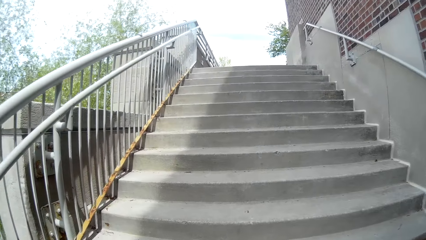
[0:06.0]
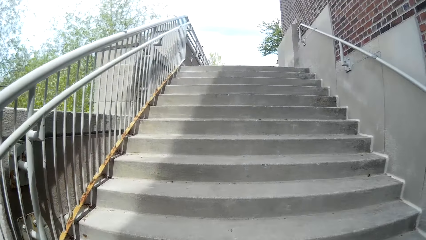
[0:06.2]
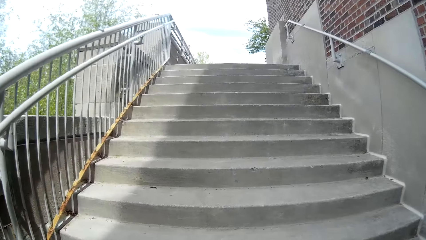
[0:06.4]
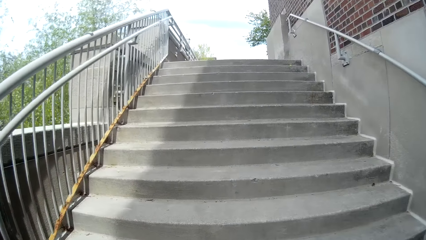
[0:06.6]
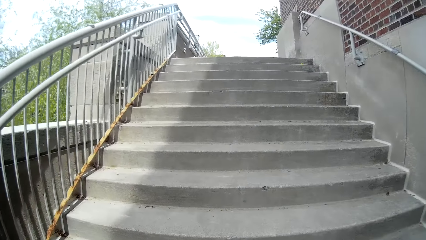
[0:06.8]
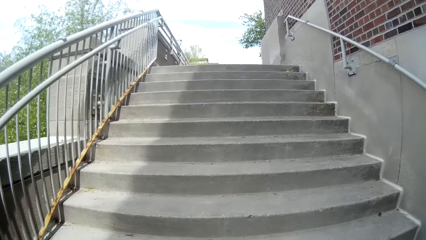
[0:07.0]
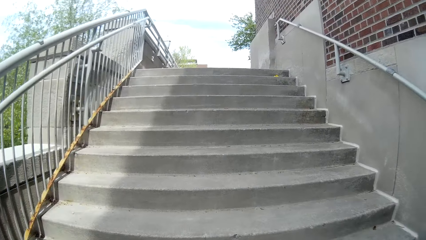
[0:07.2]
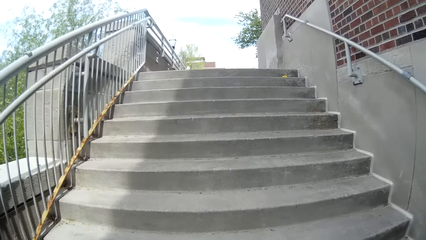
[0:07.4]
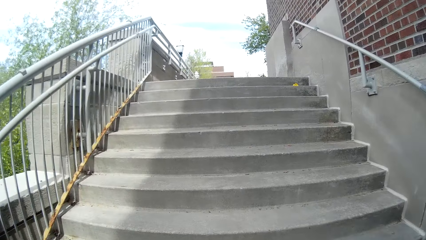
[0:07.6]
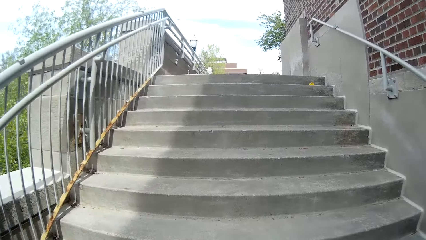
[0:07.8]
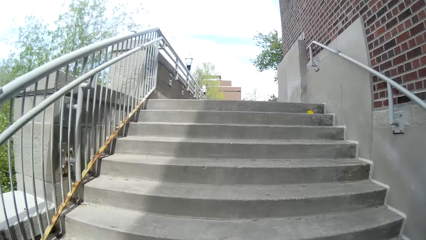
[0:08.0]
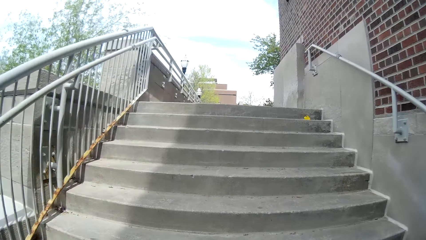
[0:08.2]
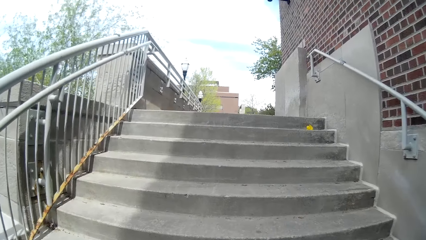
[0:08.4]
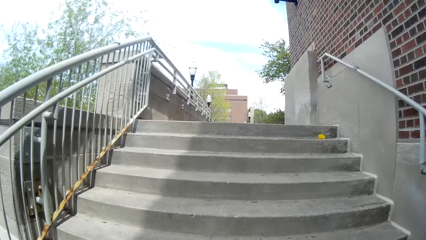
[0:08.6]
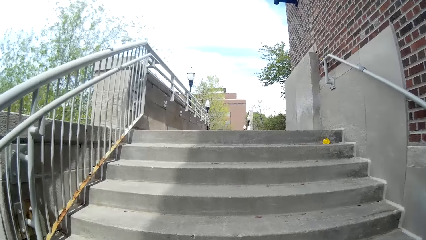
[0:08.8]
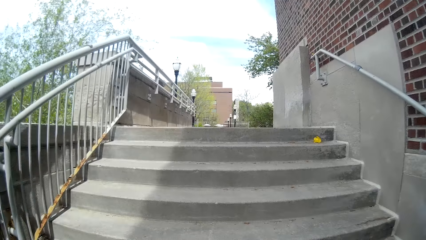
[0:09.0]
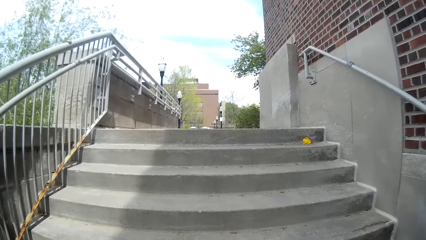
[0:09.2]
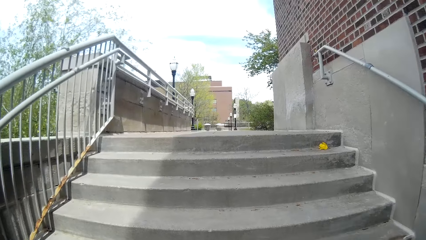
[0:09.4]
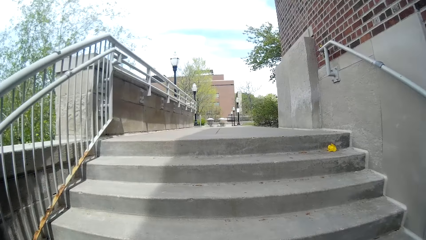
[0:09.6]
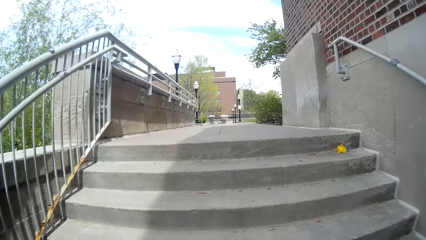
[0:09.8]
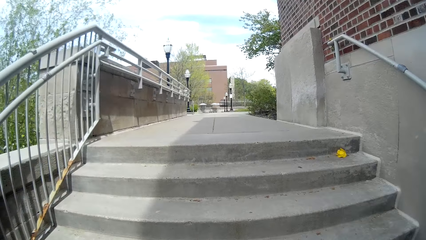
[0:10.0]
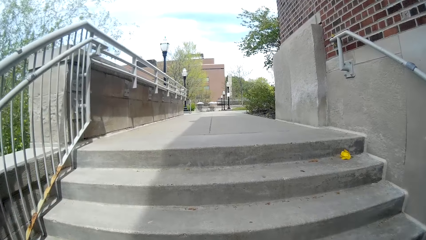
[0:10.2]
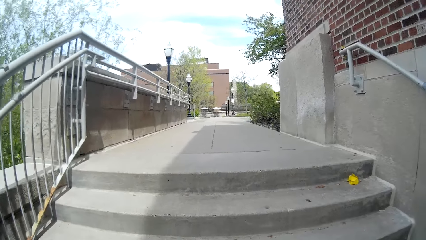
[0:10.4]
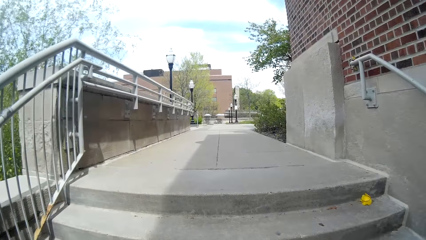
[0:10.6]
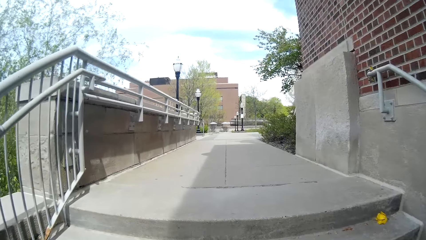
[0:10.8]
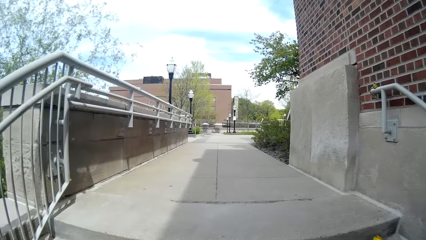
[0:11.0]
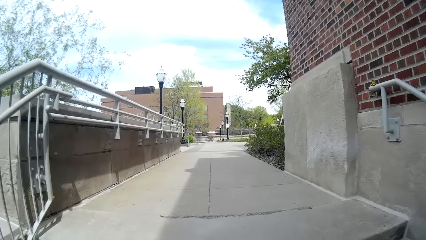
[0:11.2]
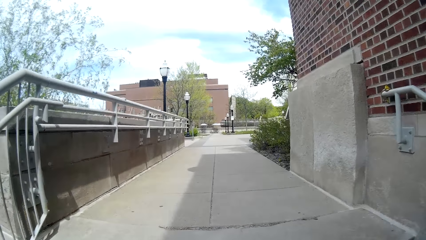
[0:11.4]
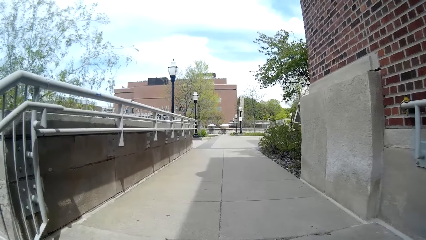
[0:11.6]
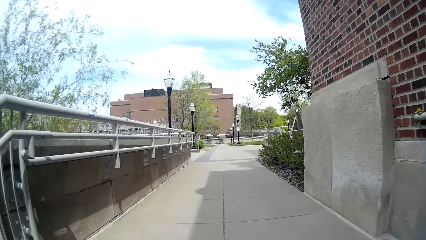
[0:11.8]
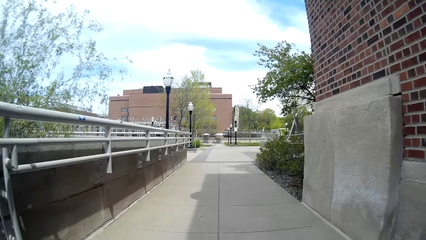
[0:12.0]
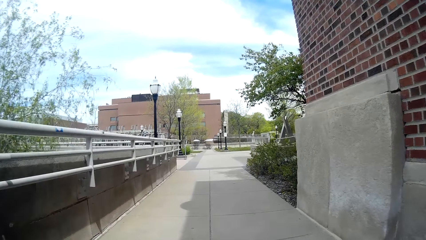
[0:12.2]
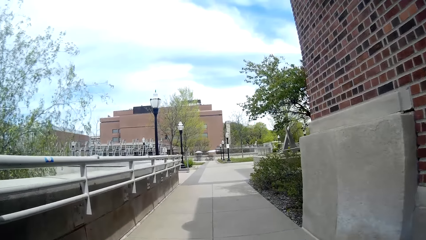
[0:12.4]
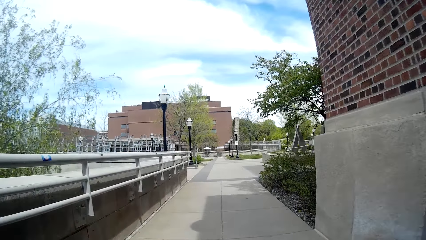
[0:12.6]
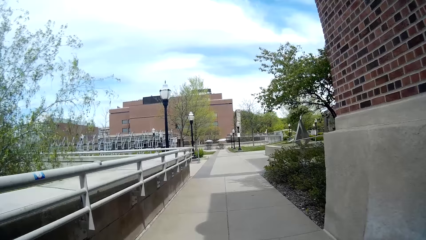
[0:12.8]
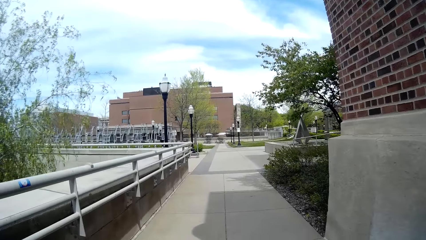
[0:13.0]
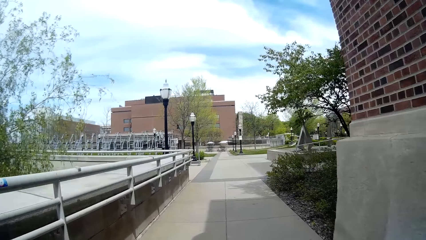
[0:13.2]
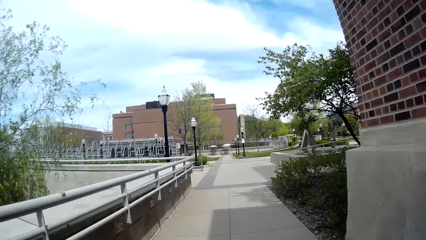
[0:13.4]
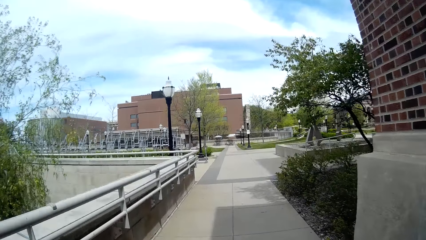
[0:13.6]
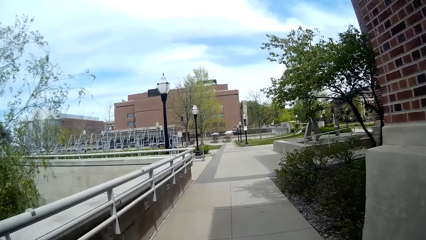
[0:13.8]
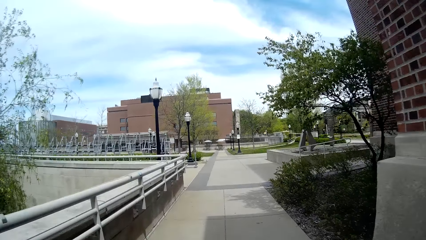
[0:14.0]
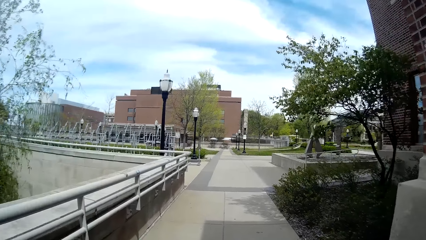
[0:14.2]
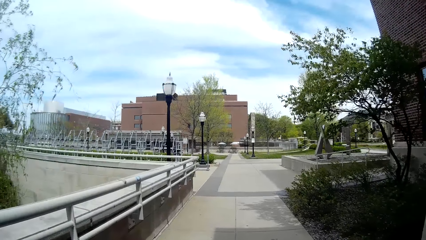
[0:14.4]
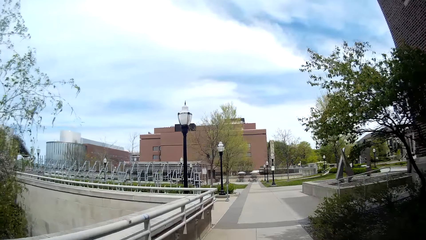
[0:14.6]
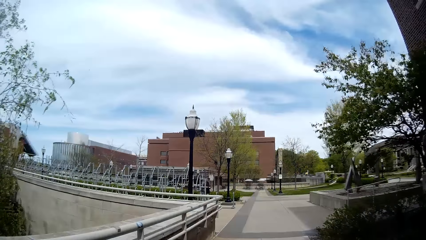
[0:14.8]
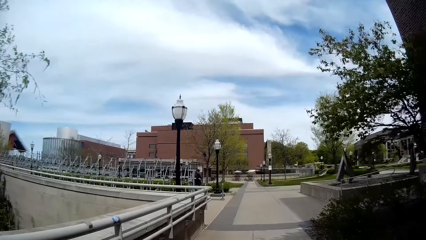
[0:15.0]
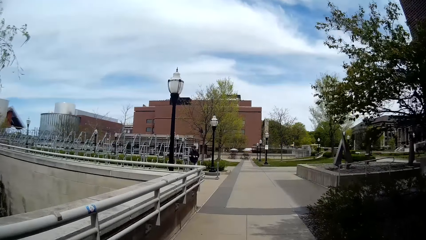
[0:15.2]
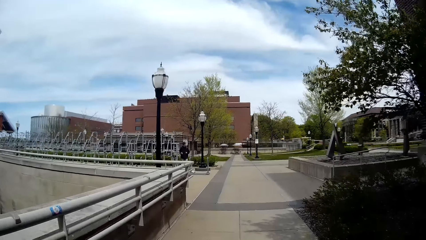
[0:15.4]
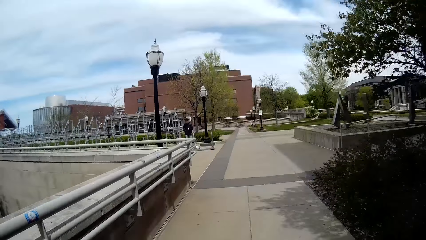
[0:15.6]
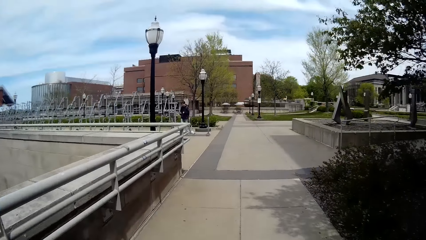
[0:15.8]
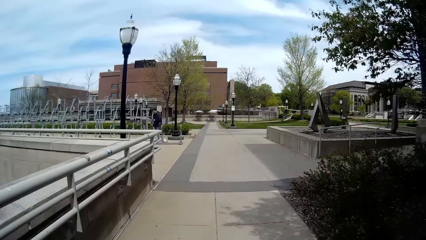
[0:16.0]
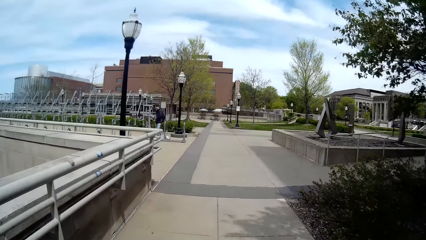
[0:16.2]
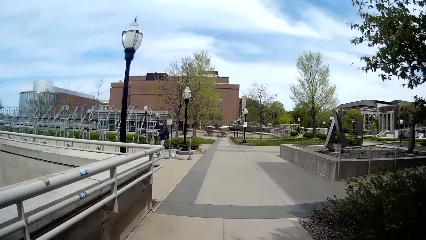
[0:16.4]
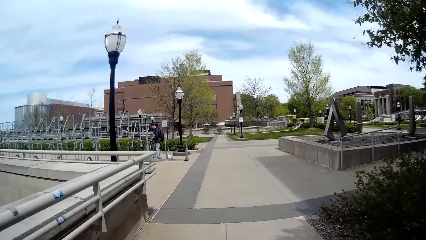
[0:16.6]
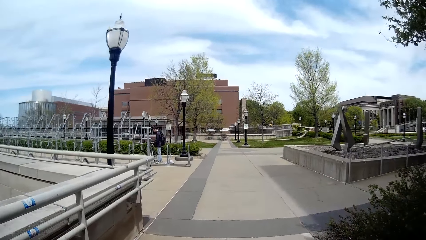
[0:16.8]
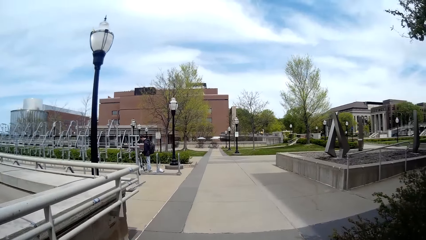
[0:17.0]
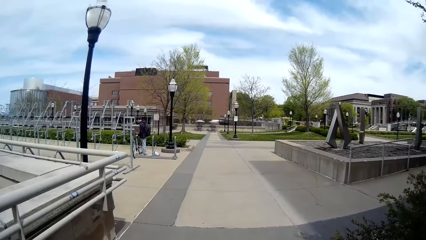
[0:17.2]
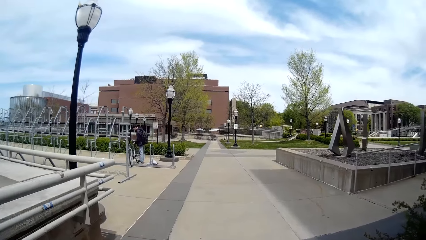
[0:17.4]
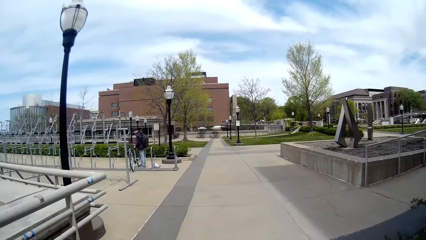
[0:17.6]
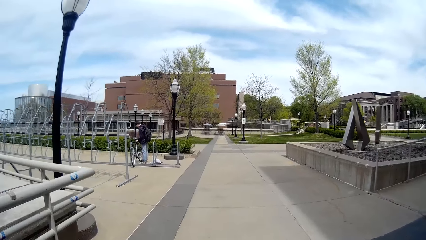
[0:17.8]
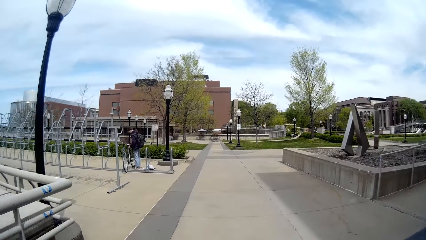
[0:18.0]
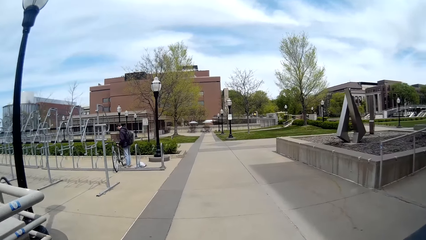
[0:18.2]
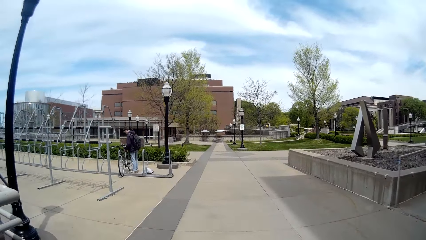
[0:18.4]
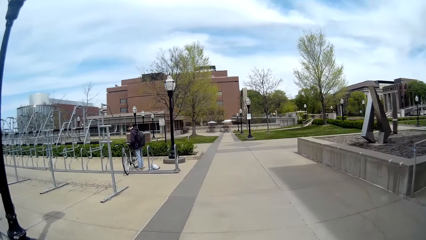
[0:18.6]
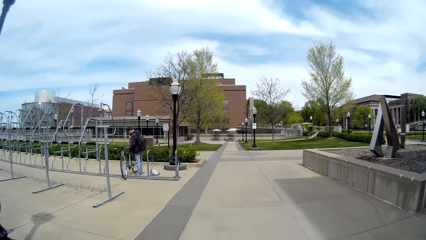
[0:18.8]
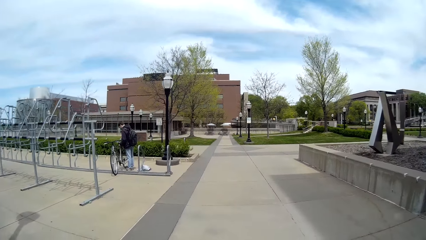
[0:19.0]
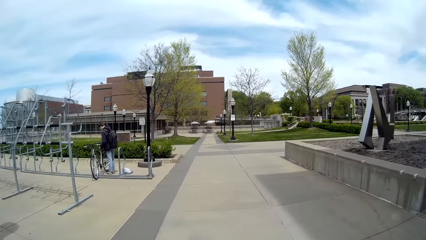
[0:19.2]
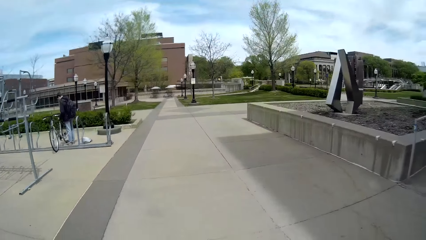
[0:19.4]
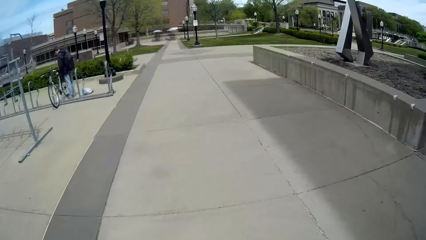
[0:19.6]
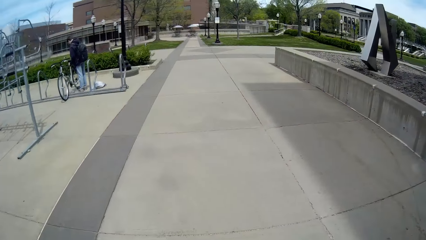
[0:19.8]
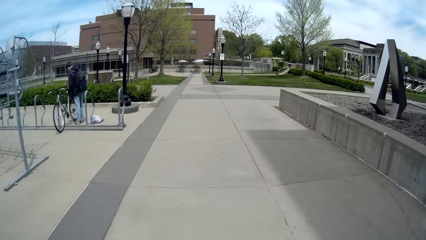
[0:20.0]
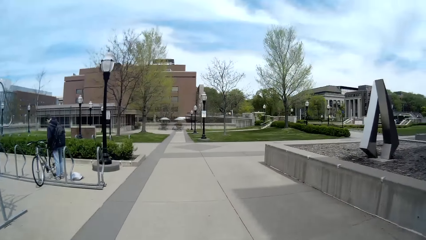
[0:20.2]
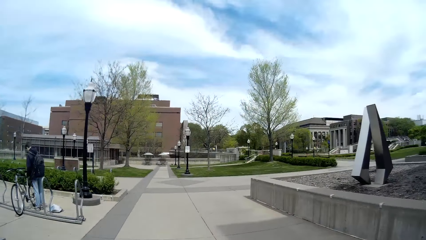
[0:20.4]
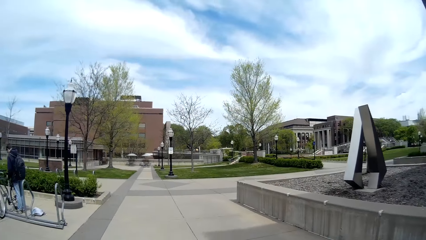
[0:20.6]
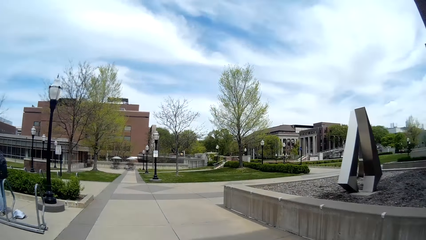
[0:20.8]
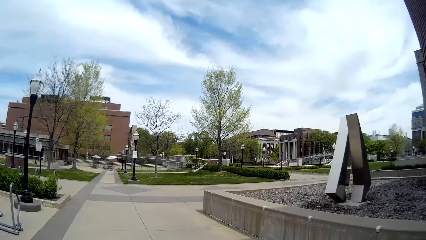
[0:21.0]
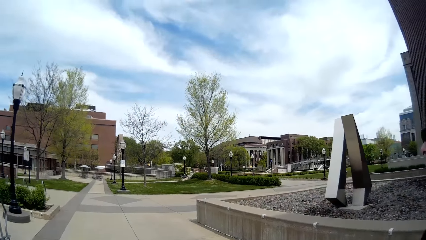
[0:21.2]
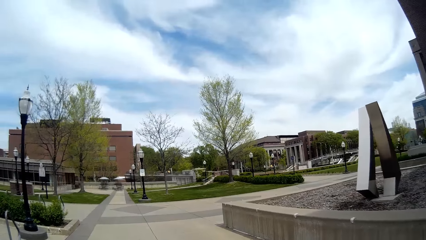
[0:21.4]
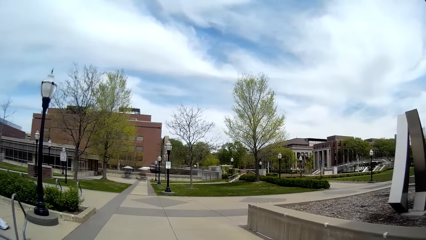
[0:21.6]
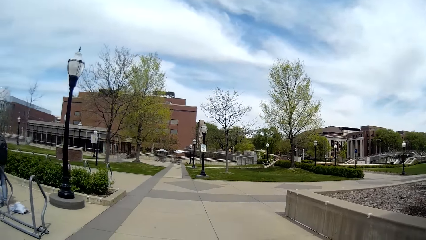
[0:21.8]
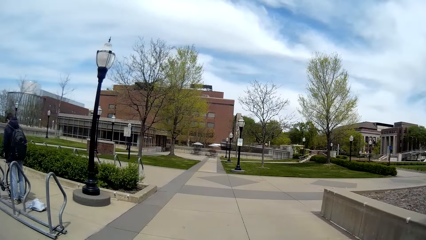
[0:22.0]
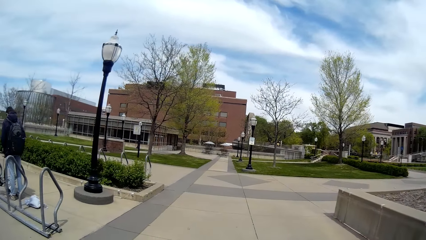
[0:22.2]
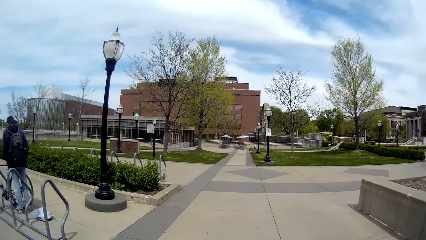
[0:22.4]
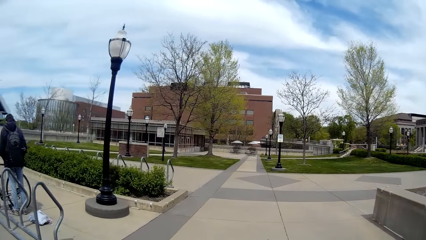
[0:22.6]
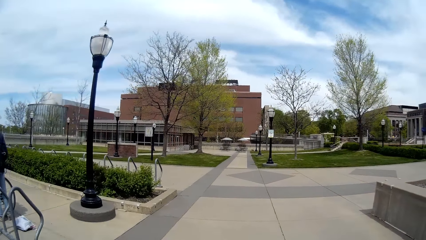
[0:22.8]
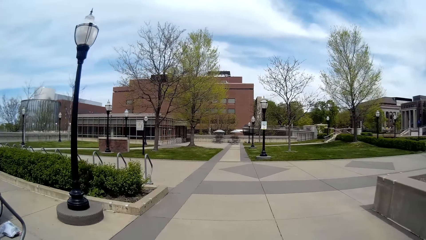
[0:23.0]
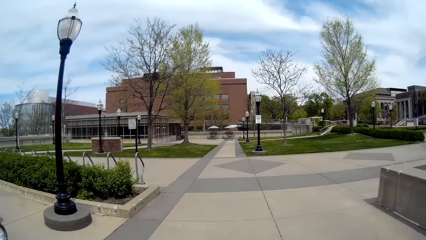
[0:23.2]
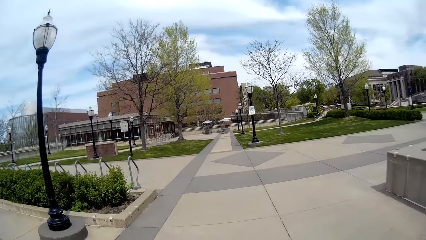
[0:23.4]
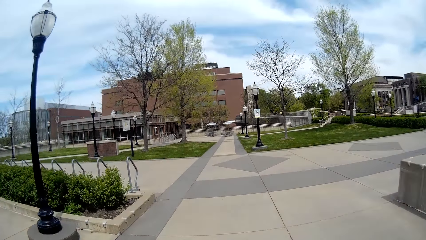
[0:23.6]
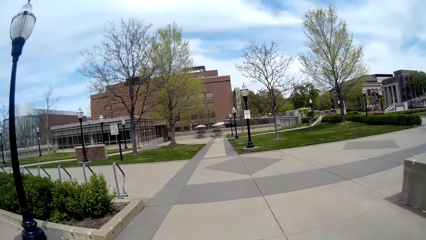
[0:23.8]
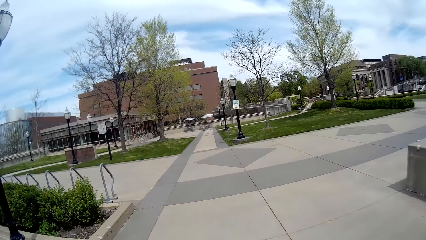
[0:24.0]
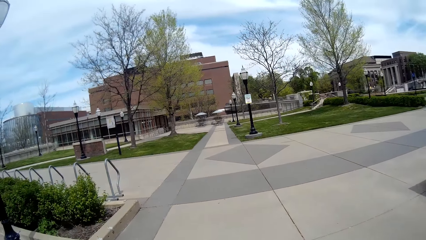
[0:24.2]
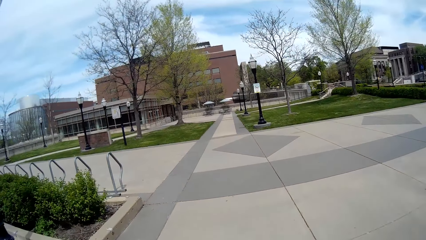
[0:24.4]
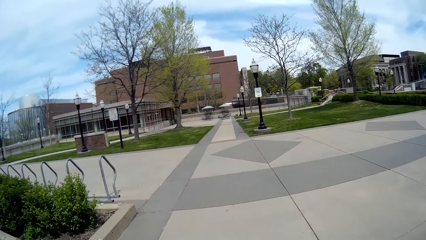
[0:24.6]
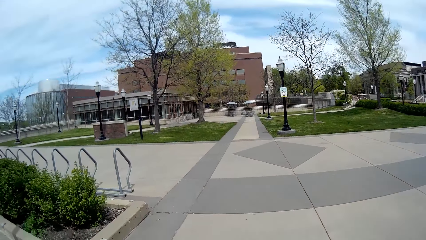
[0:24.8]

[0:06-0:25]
The camera wearer walks up the stairs. They walk around.
